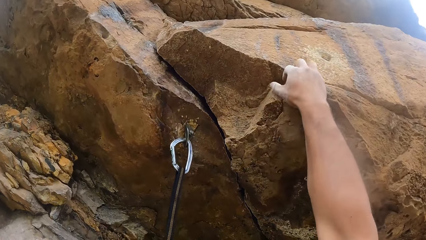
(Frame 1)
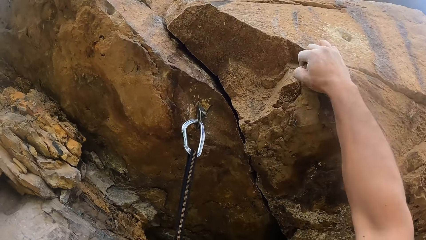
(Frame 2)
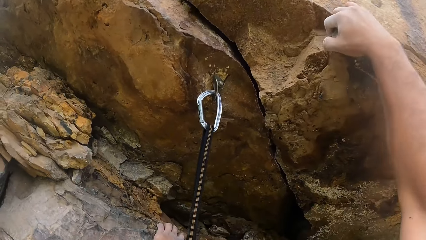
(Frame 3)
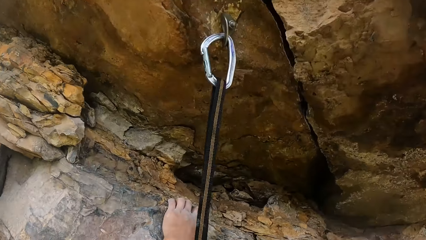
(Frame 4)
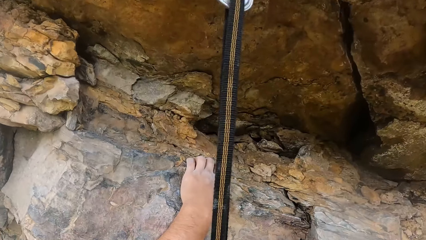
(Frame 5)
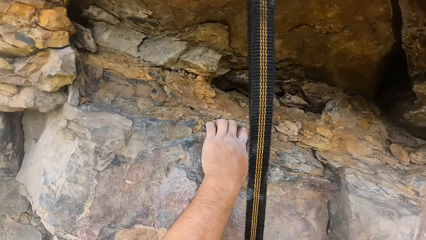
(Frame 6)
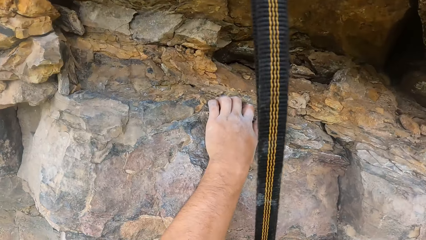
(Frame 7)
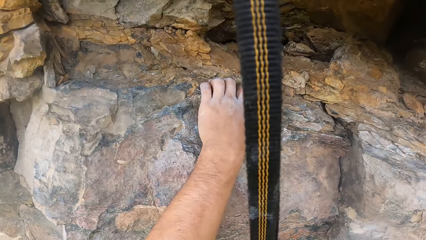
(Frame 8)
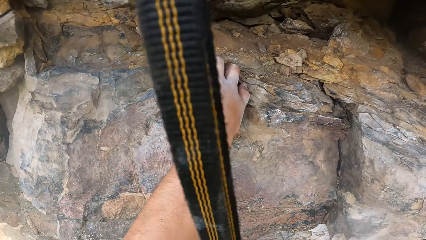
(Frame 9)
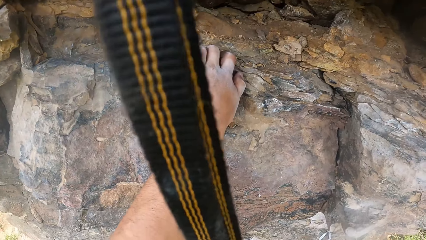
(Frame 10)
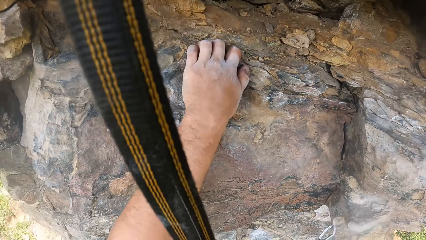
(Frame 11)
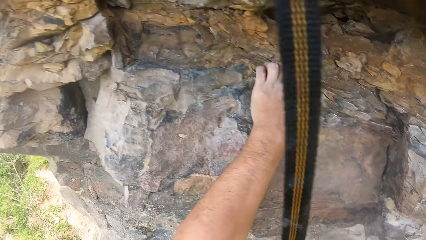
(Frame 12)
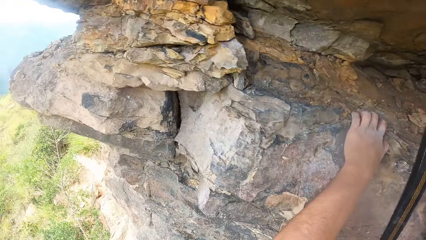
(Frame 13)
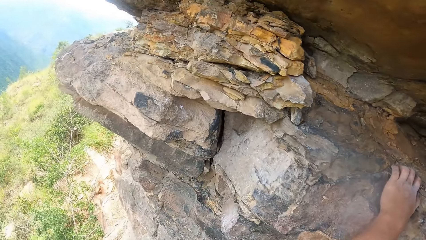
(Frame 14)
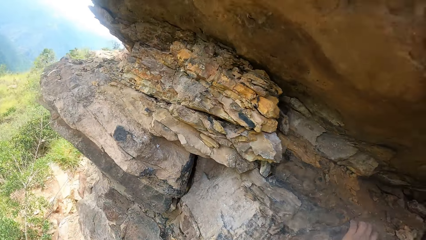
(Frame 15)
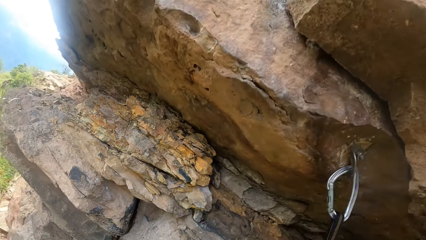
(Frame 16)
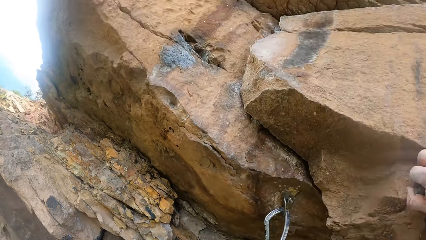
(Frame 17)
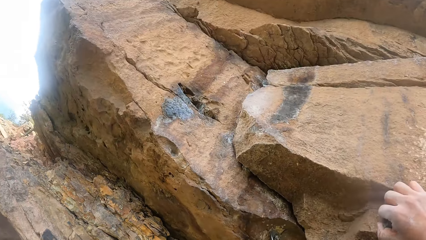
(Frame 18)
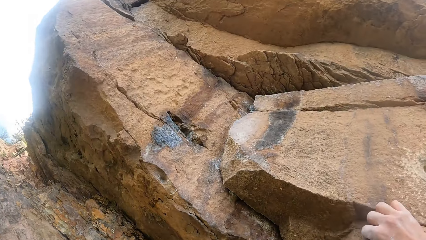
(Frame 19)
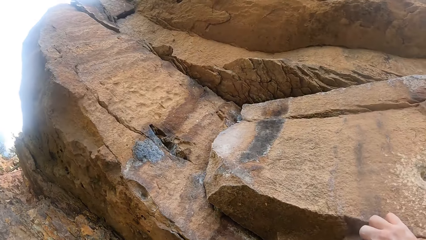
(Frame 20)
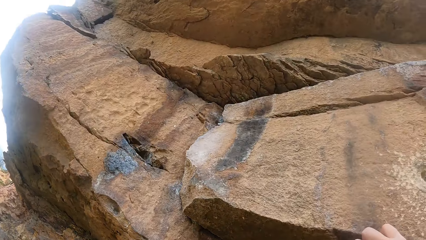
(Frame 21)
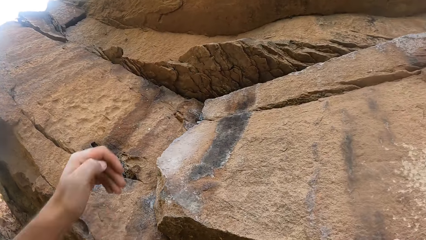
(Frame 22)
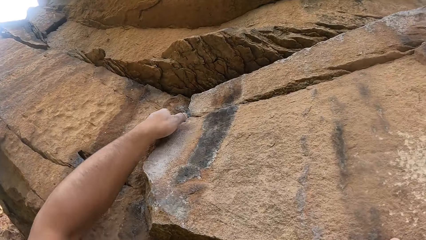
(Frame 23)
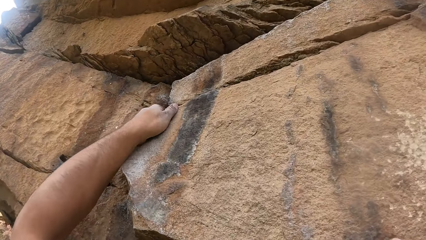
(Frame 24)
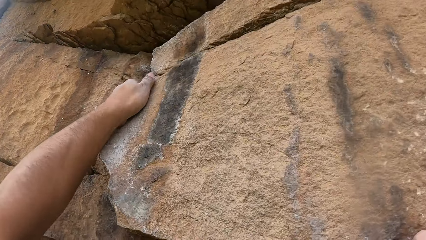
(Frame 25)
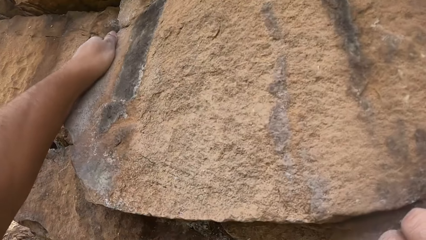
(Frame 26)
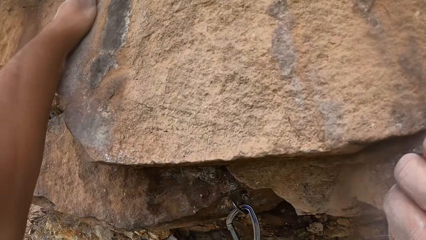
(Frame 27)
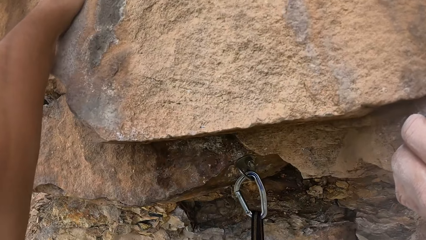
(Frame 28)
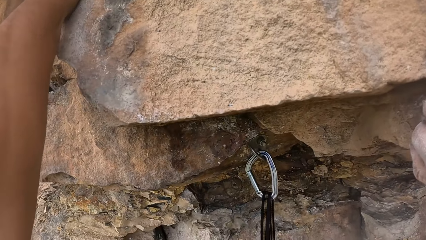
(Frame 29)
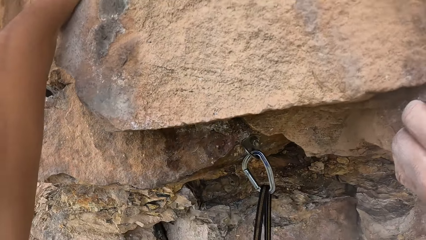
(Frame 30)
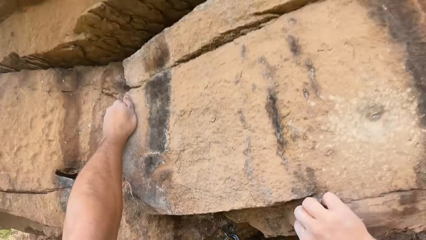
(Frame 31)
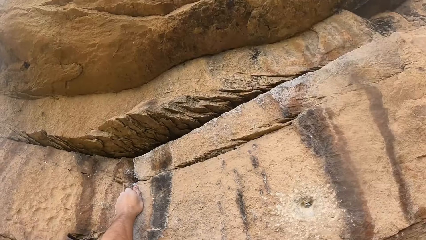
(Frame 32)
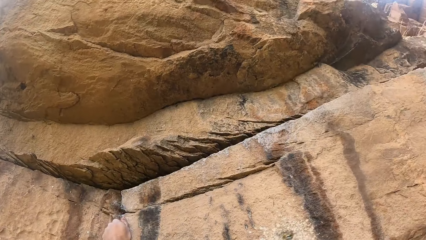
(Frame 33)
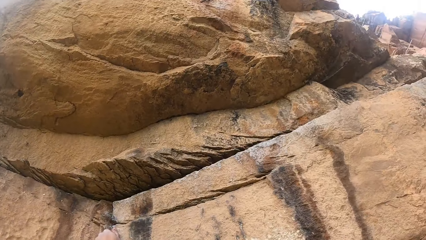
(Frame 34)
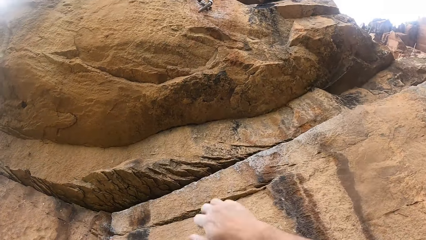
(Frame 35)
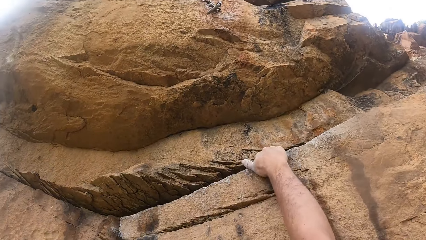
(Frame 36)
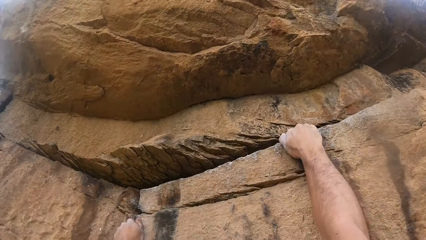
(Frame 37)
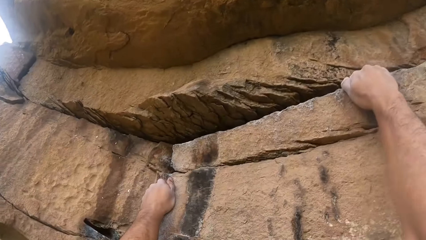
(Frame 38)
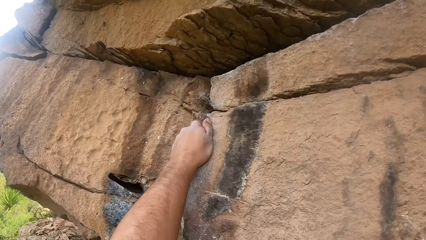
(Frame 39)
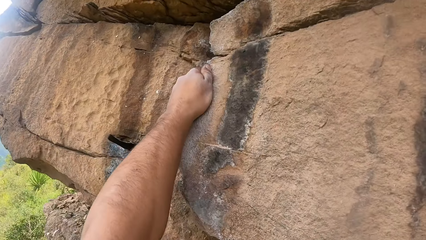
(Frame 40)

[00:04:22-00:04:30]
The camera wearer grasps a rock with the right hand. They look down around the rock. They look up the rock. They grasp the rock with the left hand. They look around. They grasp the rock with the right hand. They look around.

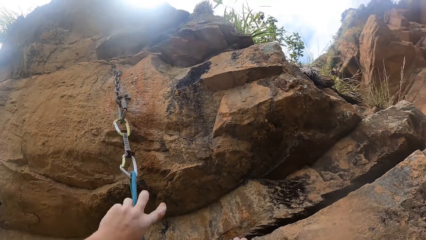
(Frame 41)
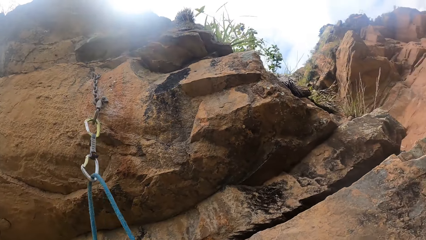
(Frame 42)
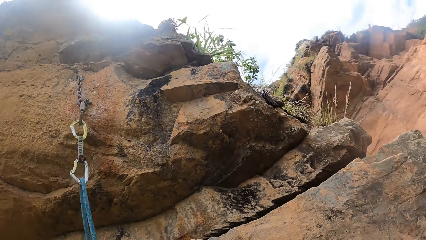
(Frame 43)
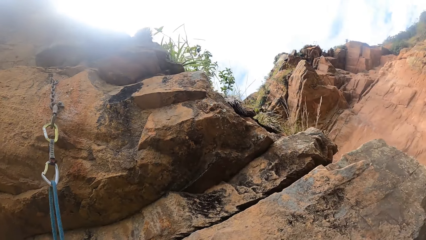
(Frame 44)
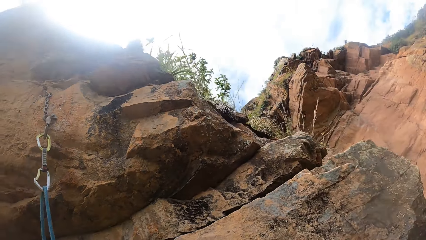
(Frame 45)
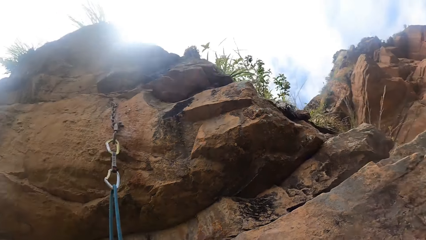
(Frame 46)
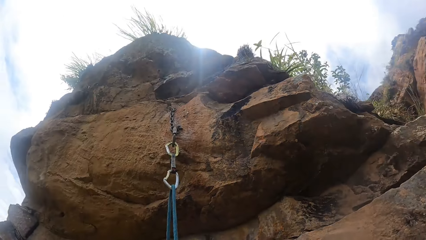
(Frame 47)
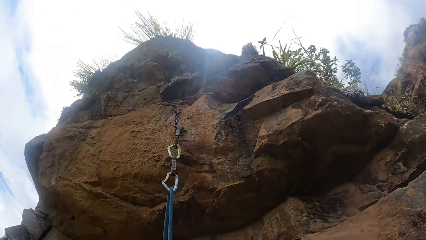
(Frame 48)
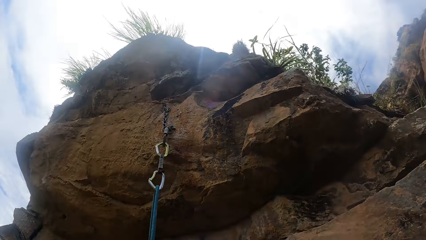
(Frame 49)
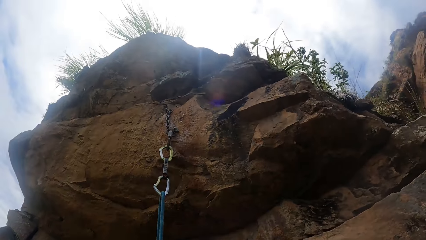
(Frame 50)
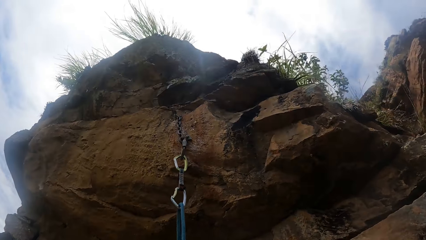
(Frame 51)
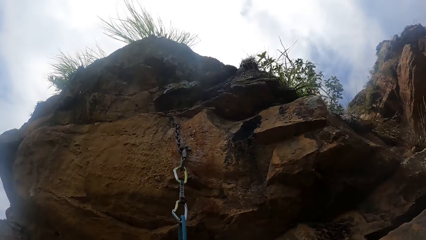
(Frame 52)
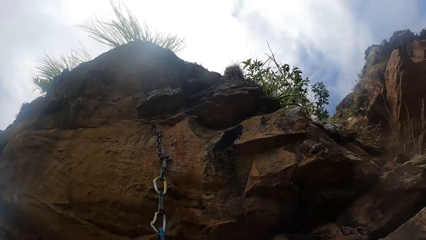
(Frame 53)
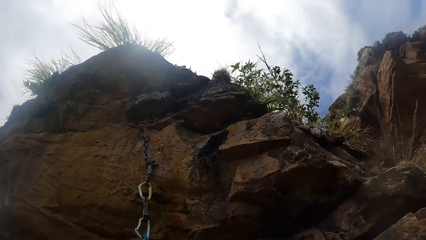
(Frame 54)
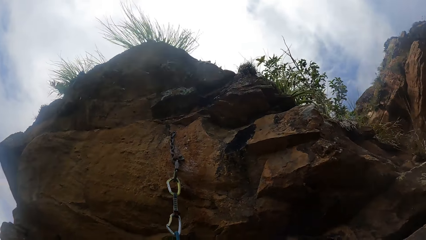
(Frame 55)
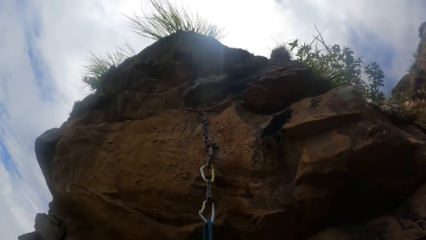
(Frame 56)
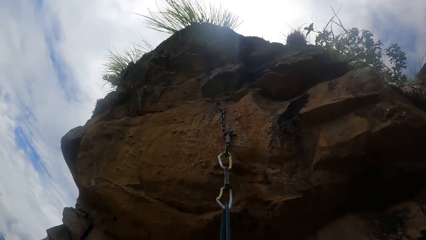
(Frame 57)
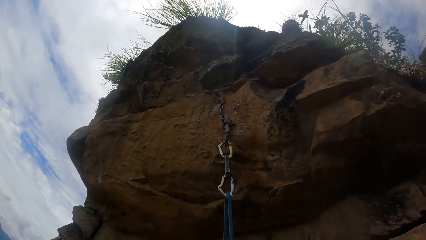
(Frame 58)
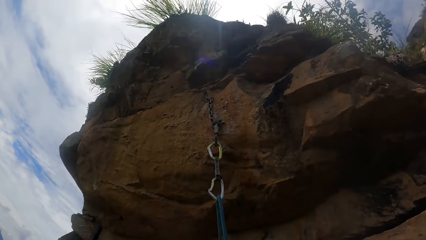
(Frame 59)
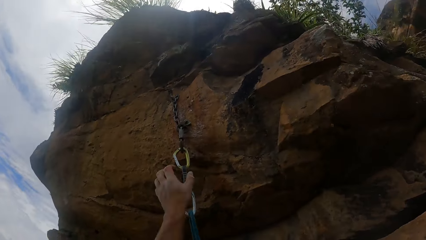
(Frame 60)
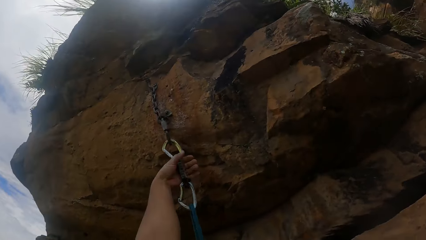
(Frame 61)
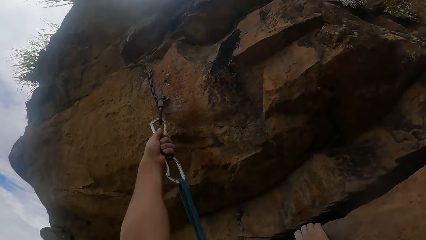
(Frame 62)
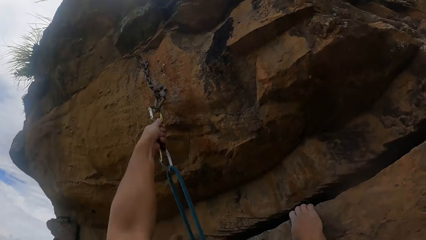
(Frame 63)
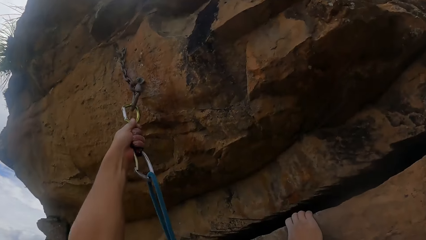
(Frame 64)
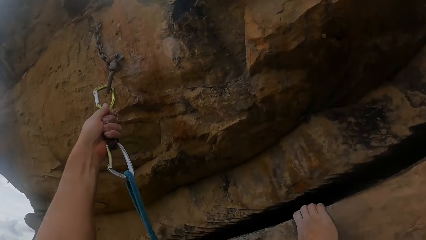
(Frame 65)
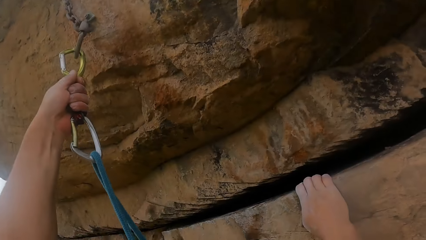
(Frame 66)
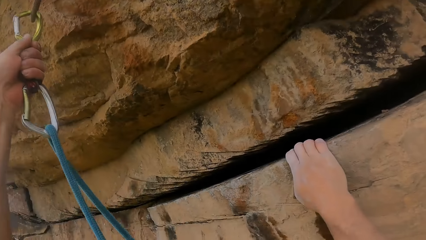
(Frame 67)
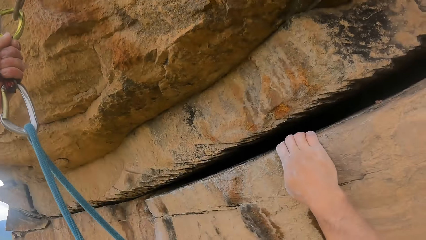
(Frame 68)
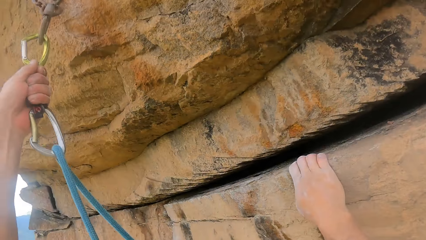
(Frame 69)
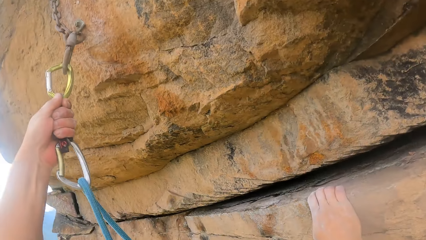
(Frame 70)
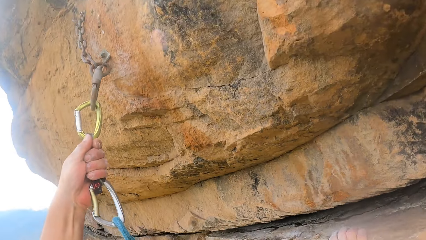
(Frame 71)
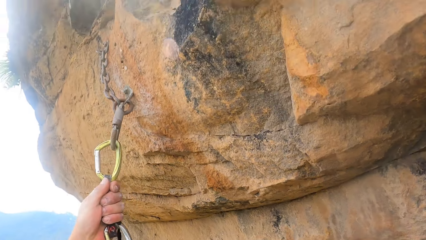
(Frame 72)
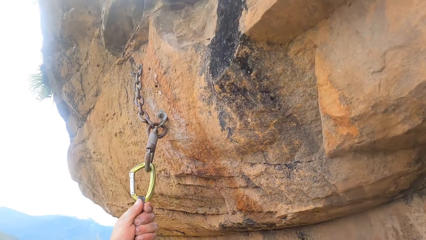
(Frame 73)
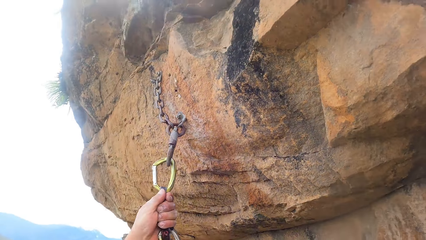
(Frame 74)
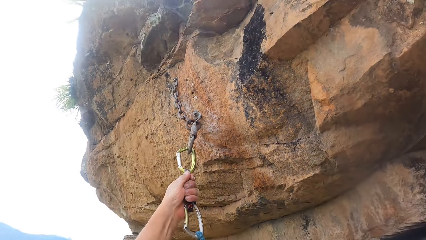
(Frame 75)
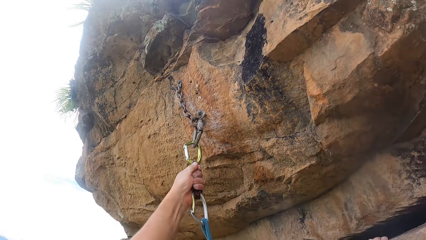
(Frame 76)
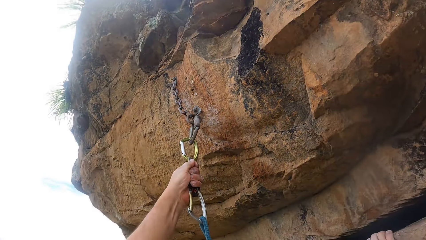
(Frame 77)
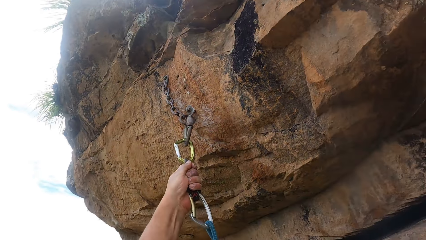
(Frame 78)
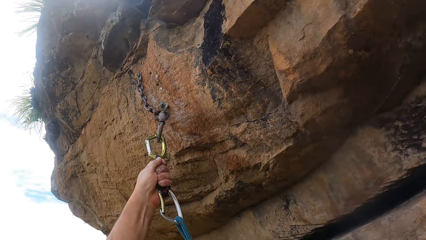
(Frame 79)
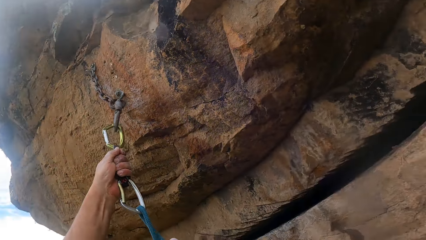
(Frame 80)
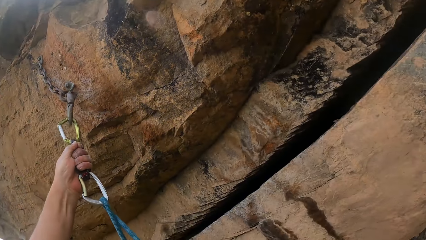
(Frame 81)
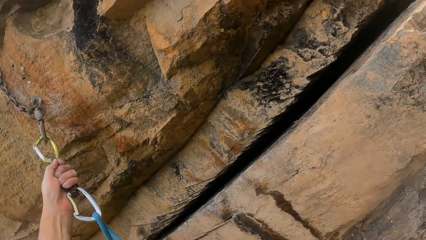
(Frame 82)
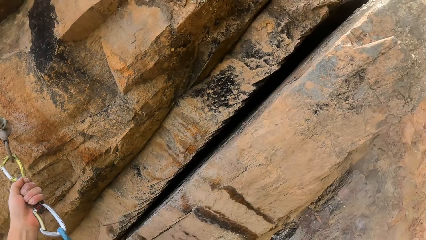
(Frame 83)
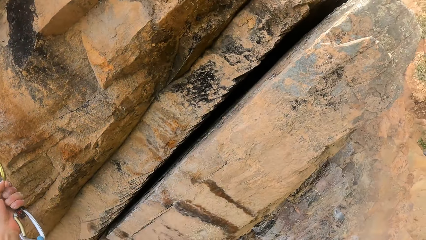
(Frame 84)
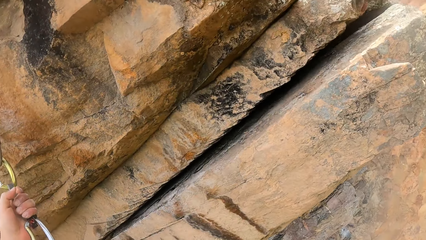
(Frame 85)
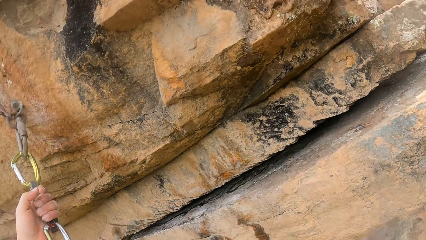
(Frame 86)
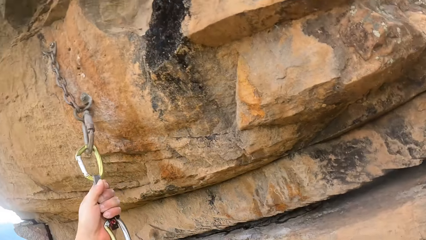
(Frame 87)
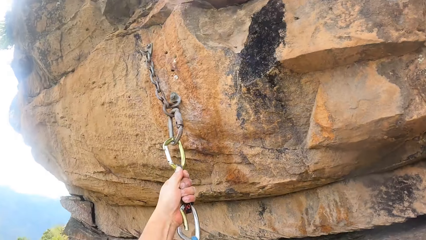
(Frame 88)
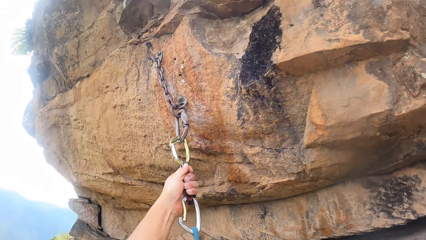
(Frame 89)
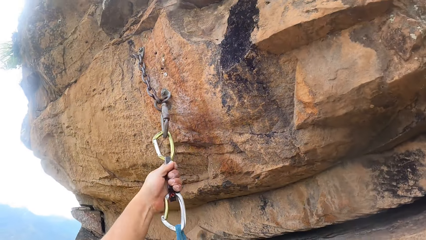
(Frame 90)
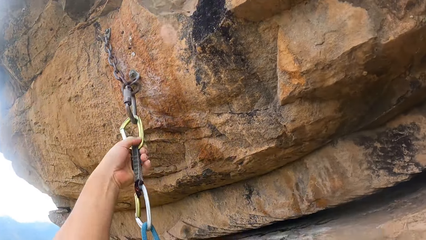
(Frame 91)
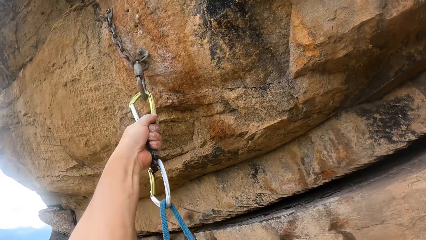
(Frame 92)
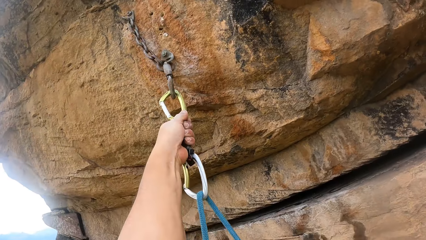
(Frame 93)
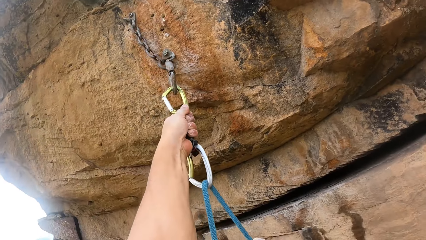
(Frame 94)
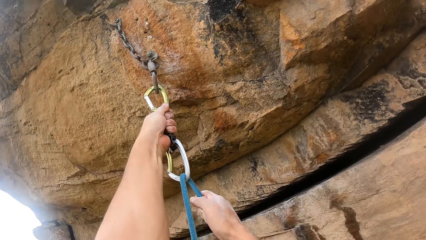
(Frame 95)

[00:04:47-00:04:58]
The camera wearer looks around a rock. They hold a carabiner. They pull a trad from a hook. They look at the rock. They climb the mountain. They look at the trad. They look around the rock.
